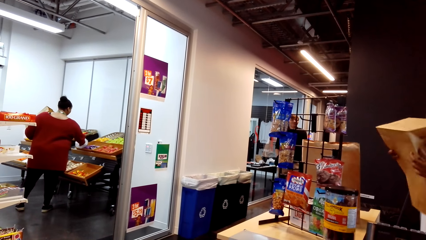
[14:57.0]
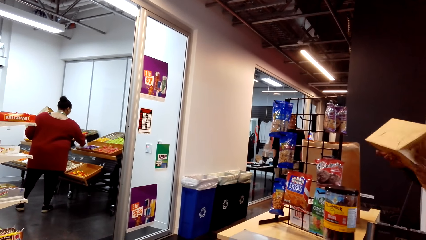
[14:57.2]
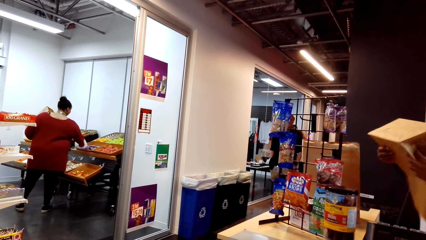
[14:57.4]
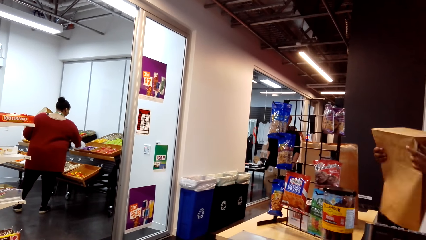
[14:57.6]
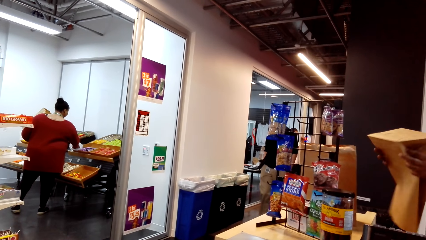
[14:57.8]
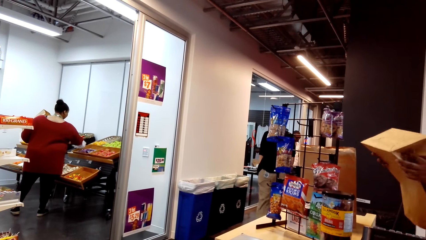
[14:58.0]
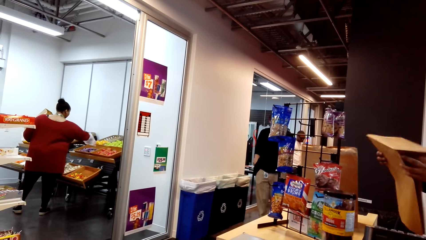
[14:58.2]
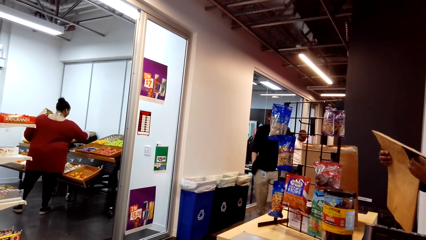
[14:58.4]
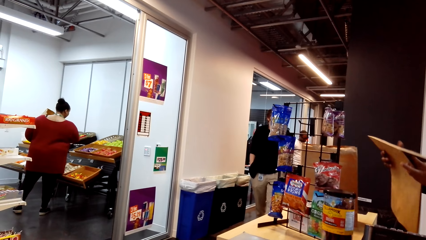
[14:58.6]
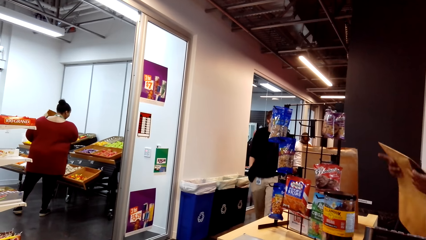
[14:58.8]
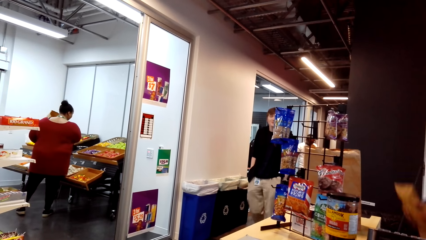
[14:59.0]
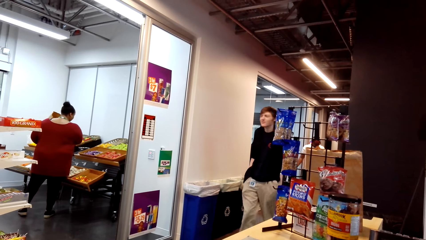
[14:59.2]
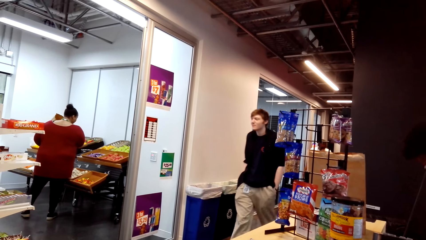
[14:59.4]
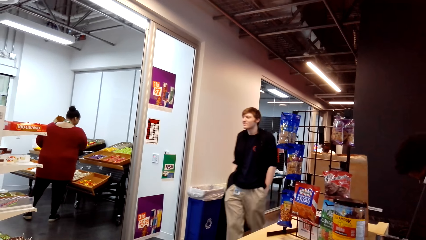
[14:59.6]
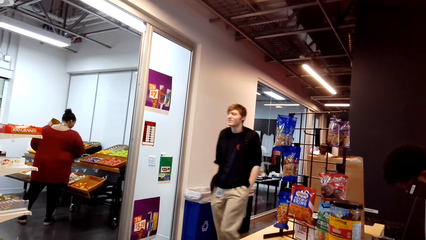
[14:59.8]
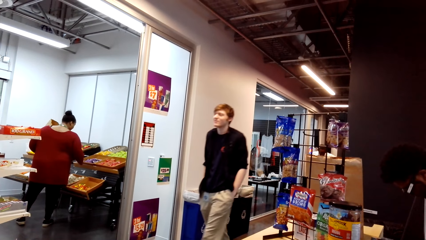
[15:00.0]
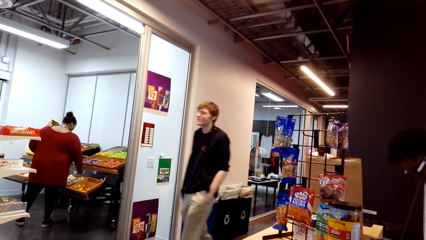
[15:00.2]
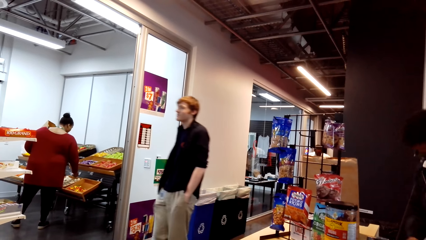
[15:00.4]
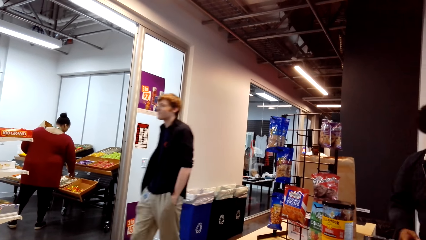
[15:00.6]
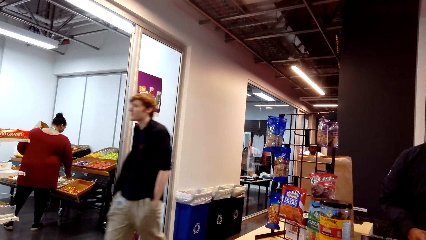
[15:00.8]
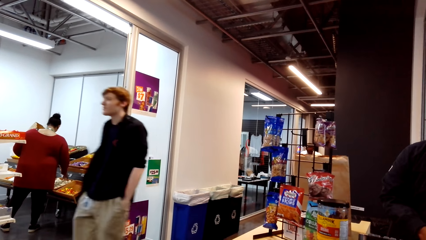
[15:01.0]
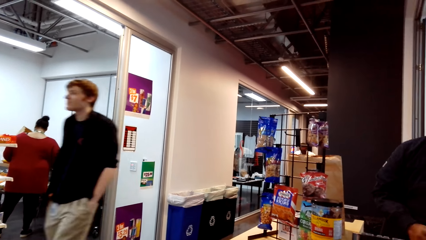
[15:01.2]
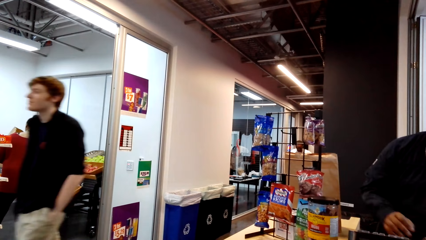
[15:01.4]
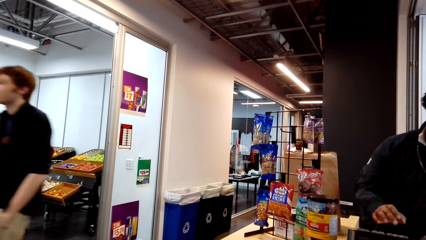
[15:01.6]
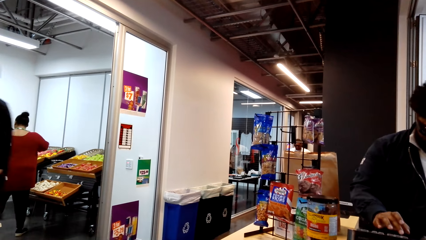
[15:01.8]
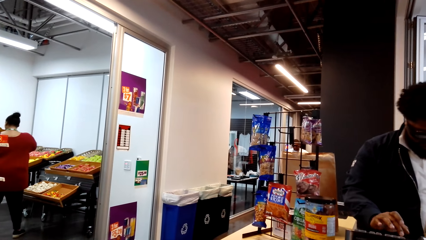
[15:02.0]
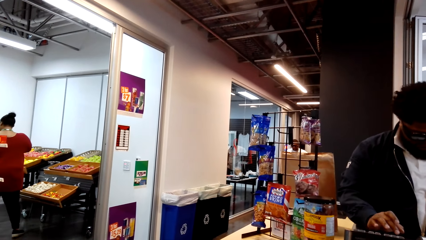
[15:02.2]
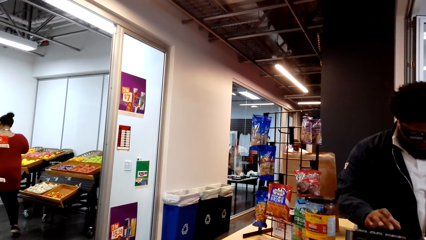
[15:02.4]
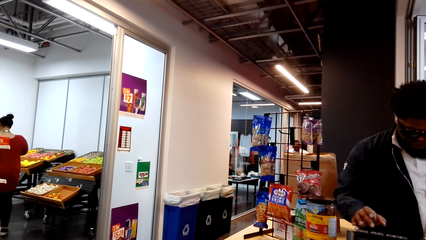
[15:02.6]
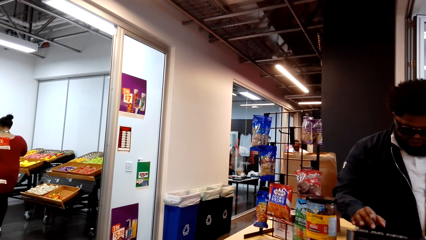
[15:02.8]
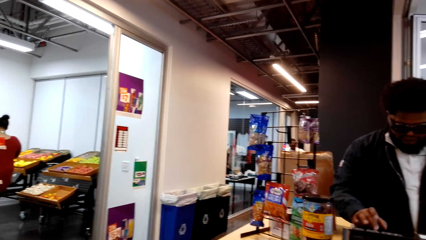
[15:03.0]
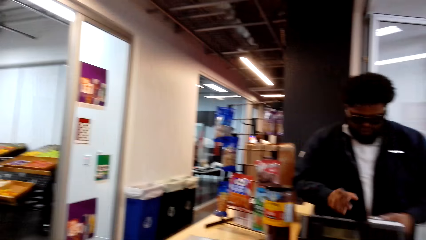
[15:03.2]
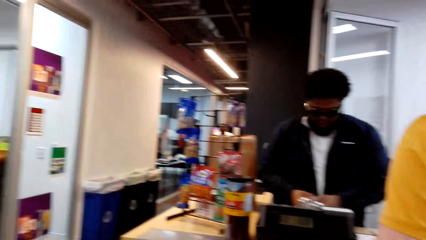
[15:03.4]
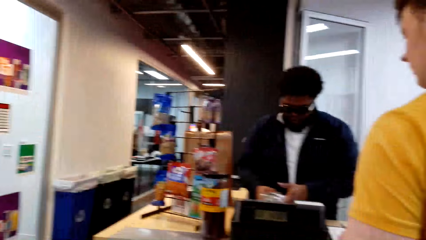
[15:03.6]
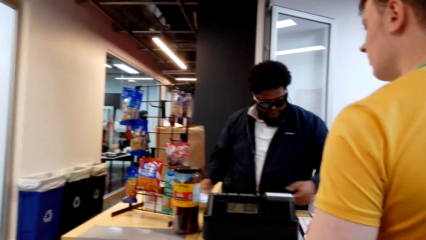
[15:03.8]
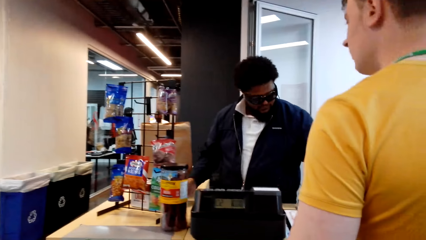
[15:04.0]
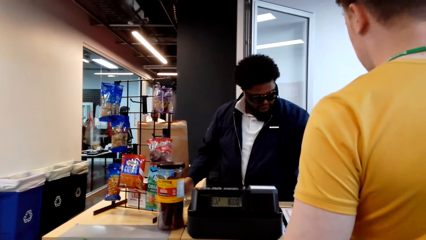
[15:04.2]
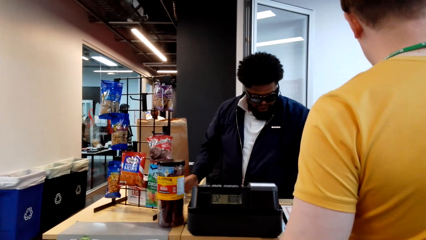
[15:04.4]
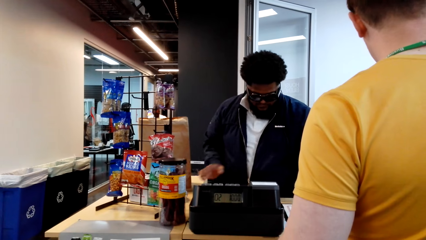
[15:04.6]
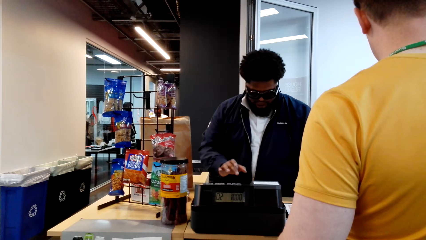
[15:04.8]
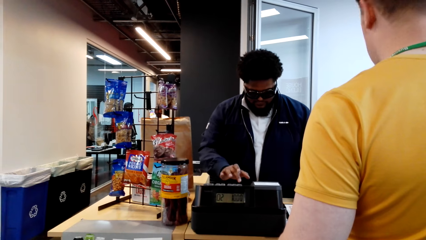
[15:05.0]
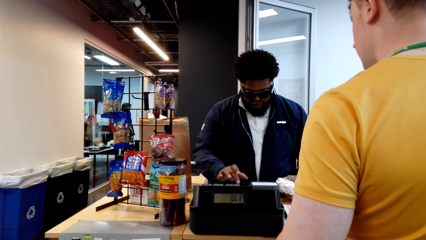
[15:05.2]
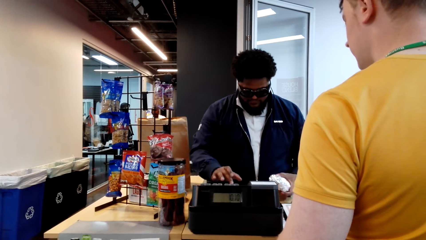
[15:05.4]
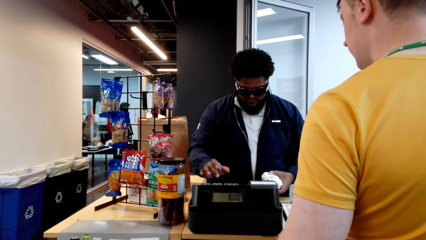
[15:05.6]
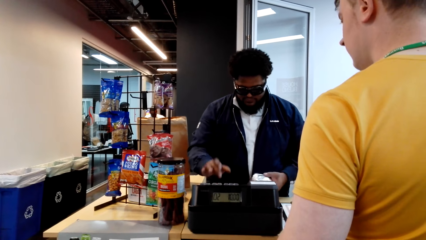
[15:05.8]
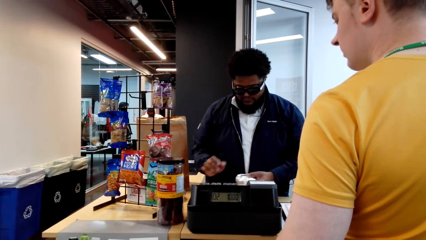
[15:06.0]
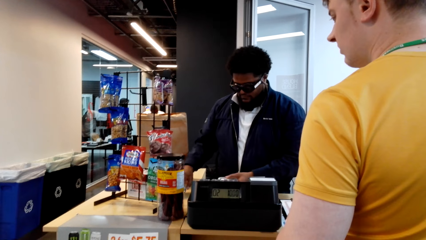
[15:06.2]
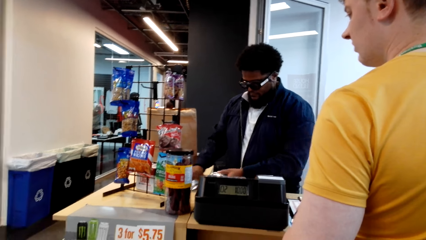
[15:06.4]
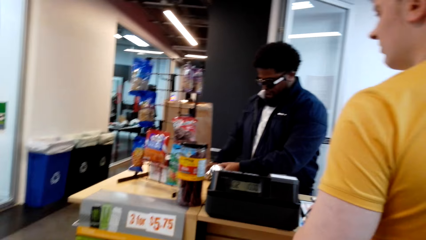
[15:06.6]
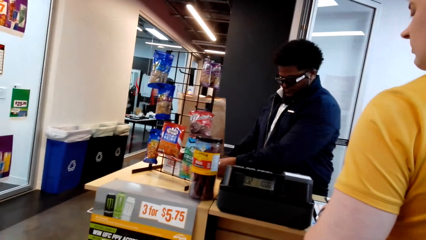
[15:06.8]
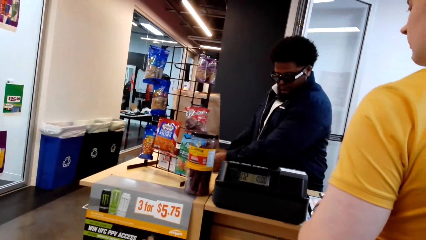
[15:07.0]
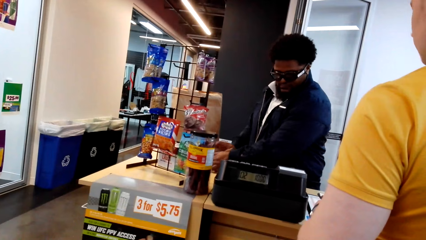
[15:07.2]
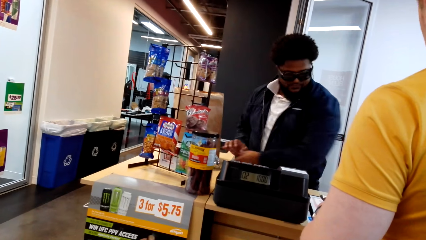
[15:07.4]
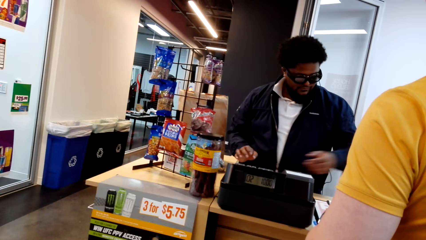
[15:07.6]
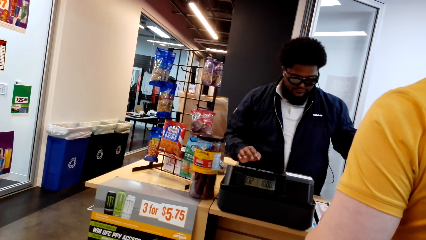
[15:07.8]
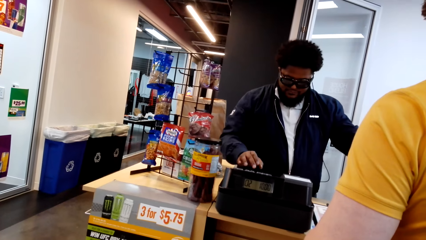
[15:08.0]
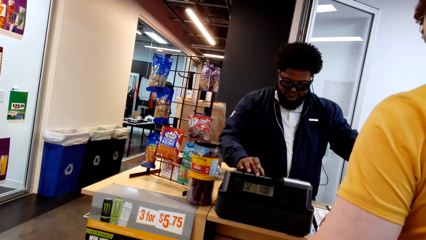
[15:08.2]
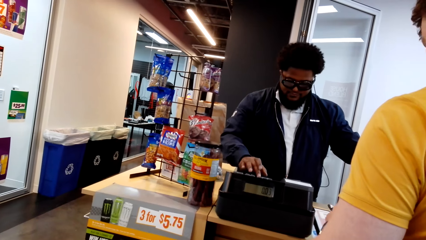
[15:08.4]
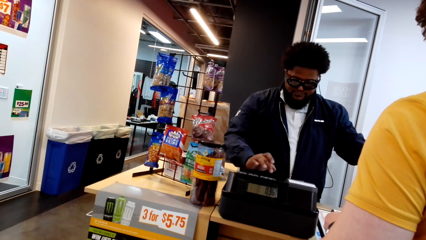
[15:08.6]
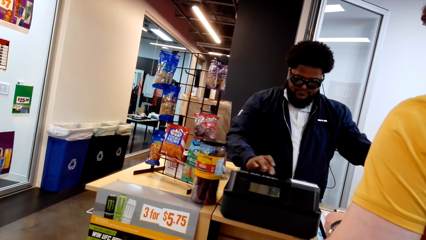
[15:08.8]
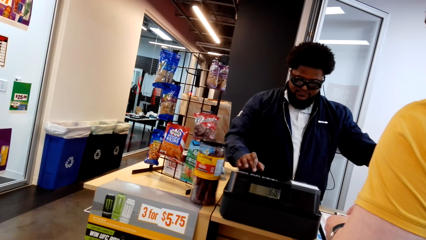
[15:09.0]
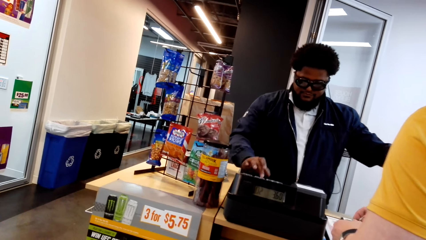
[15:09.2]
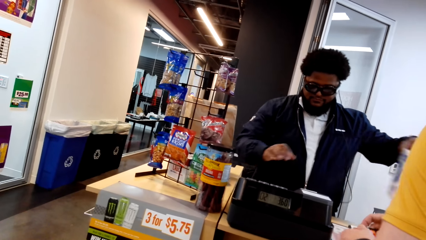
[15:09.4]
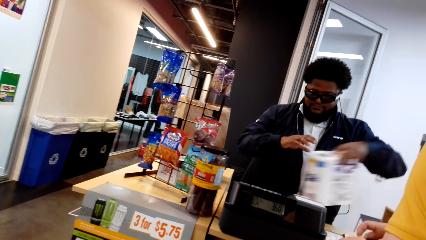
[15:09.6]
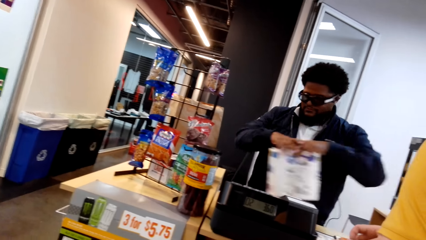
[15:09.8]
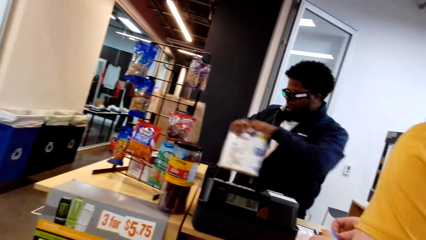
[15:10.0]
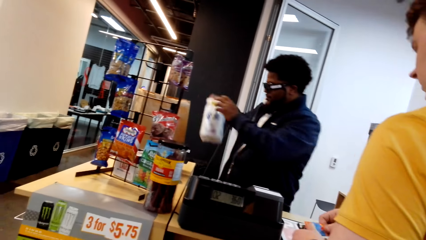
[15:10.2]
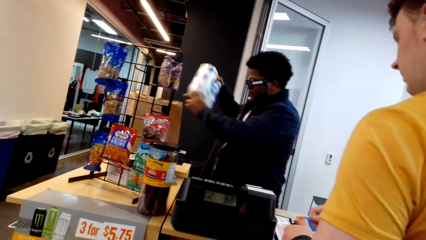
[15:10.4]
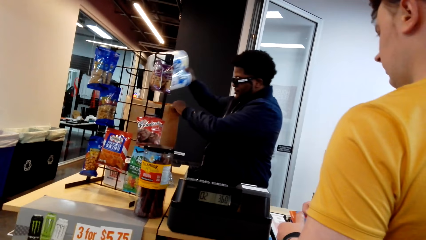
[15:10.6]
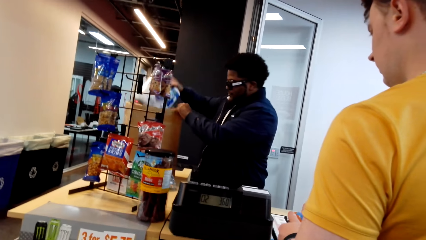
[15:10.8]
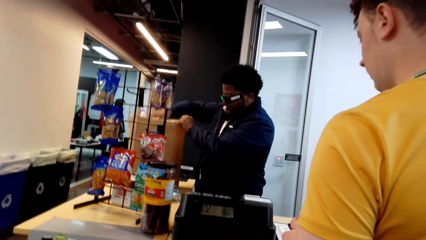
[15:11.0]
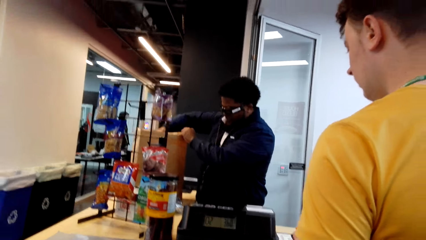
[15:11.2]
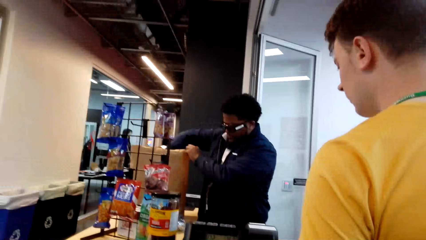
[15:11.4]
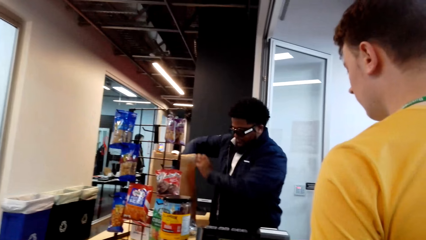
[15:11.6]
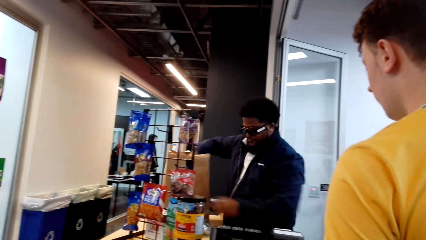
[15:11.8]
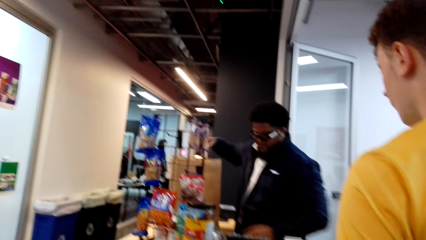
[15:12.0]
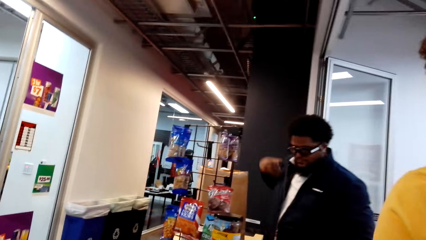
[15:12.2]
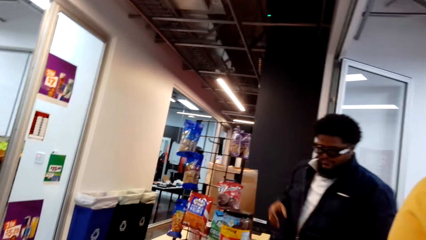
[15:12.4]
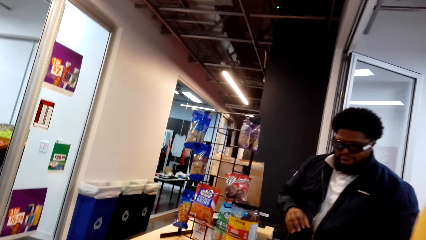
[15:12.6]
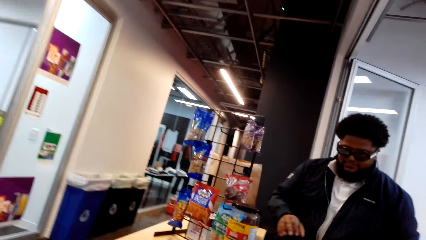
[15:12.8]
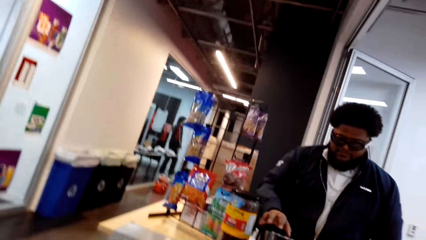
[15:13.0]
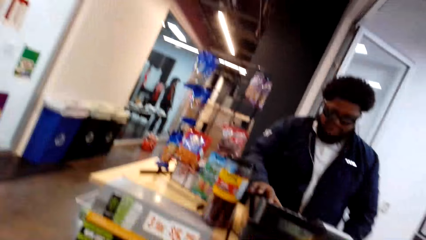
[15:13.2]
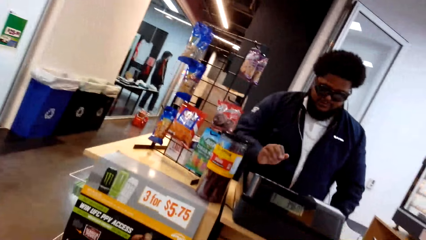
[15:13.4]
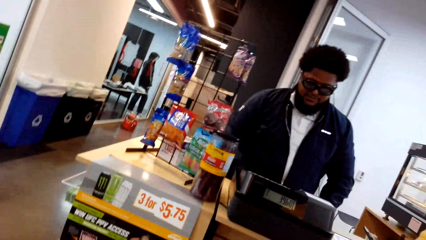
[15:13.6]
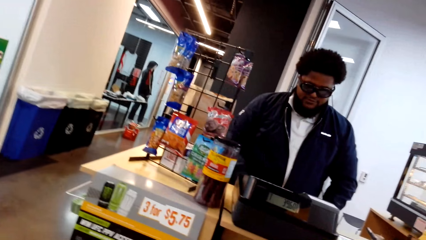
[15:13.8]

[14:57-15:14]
A man picks up a bag, folds the bag and puts the bag away. The man dials something, picks up something and places something down. He dials something, picks up something and puts something in the bag.
